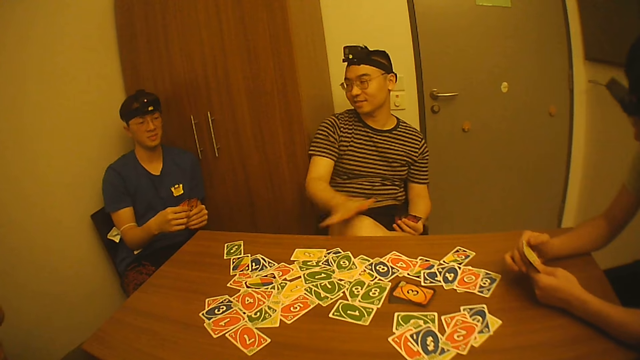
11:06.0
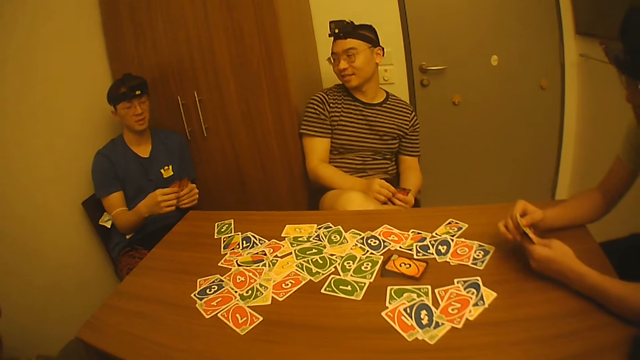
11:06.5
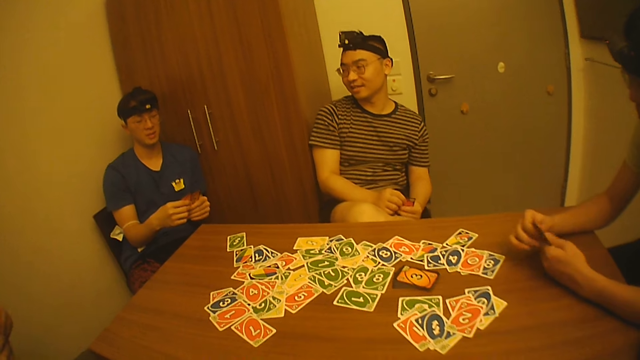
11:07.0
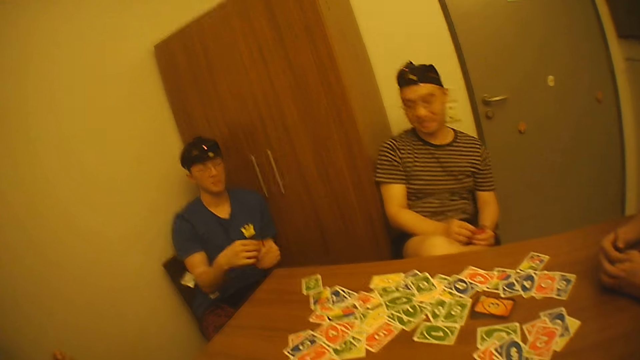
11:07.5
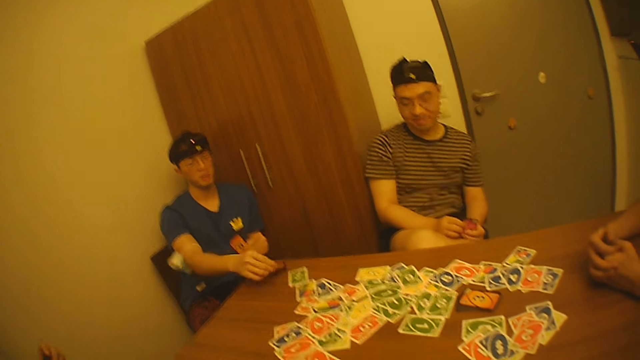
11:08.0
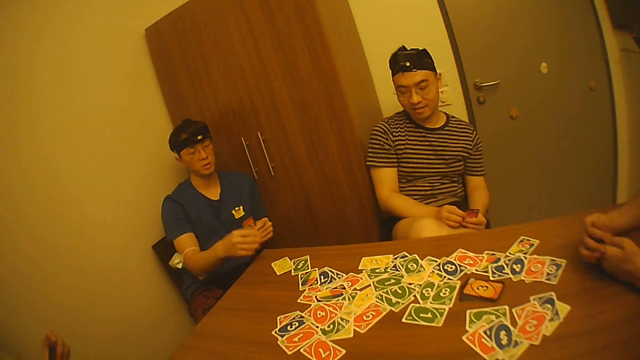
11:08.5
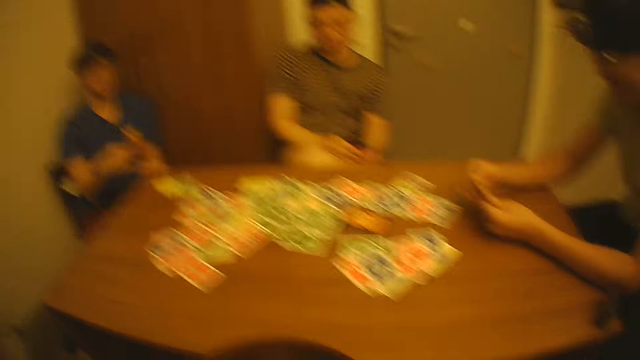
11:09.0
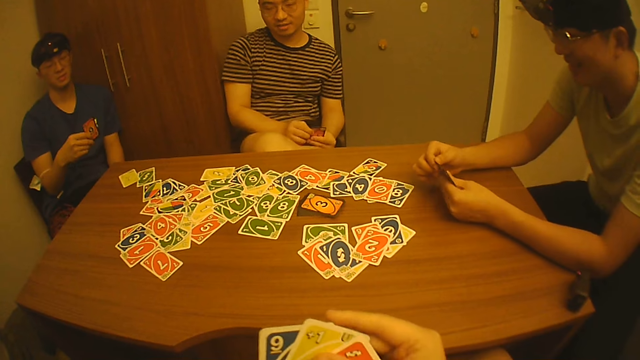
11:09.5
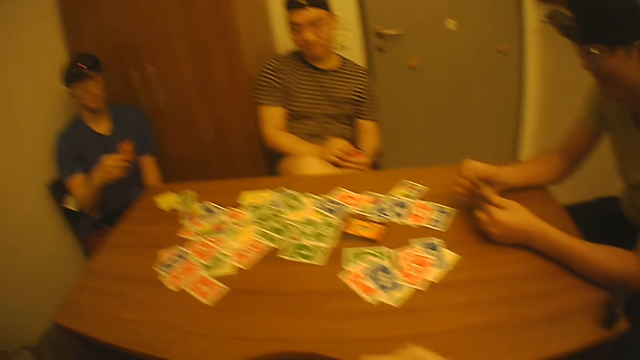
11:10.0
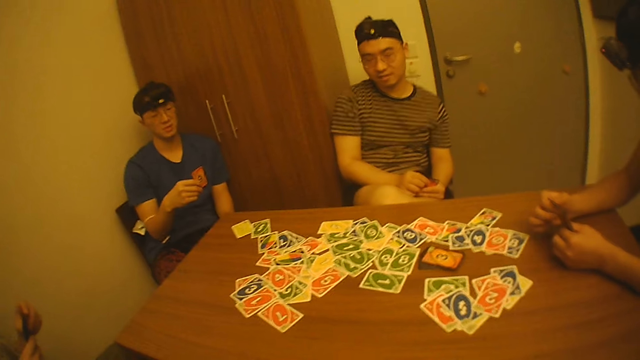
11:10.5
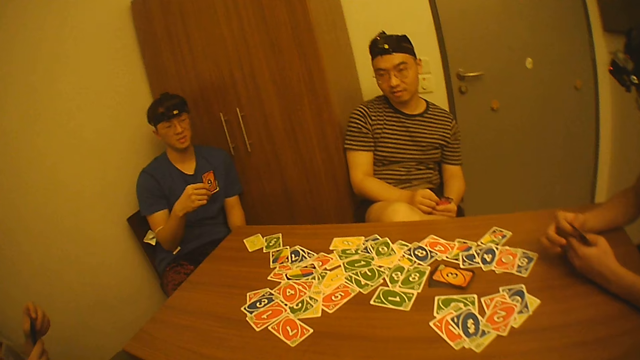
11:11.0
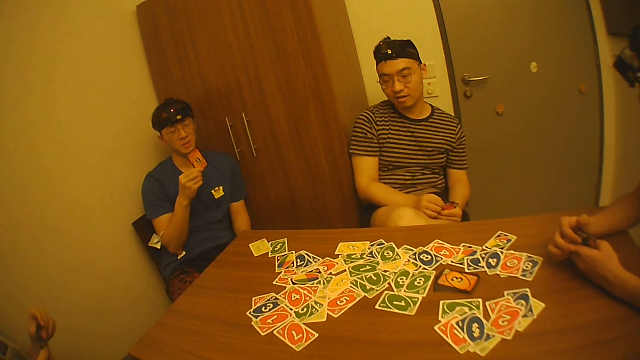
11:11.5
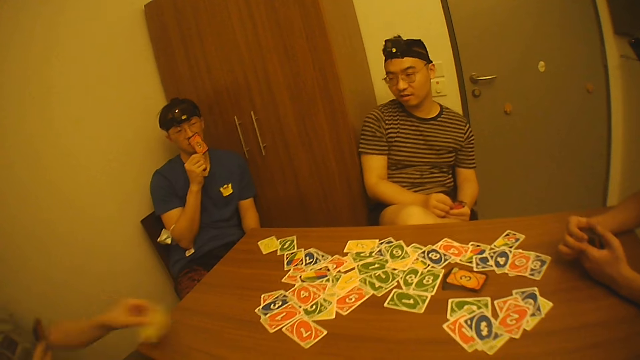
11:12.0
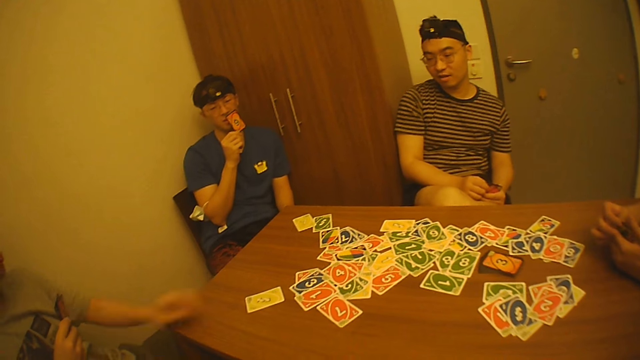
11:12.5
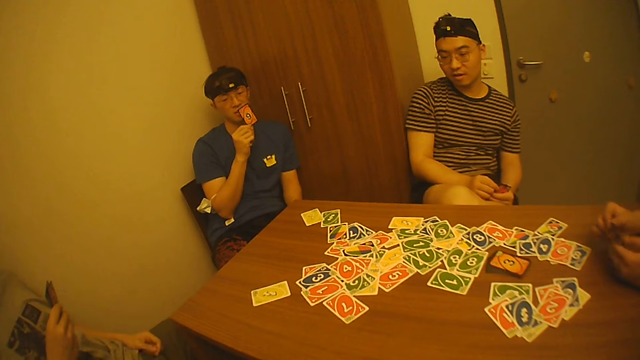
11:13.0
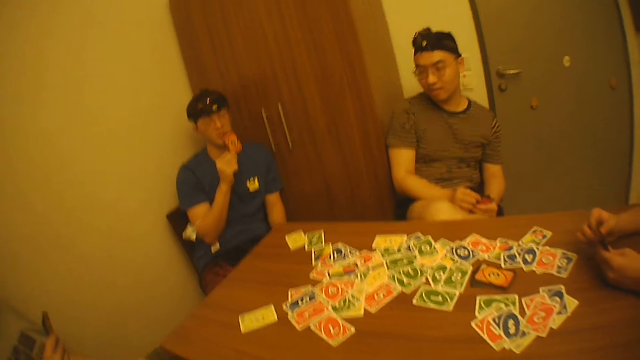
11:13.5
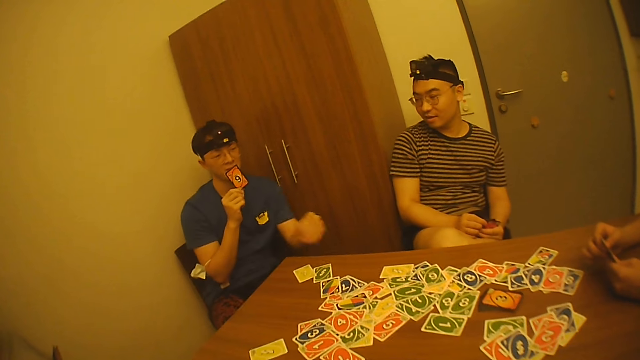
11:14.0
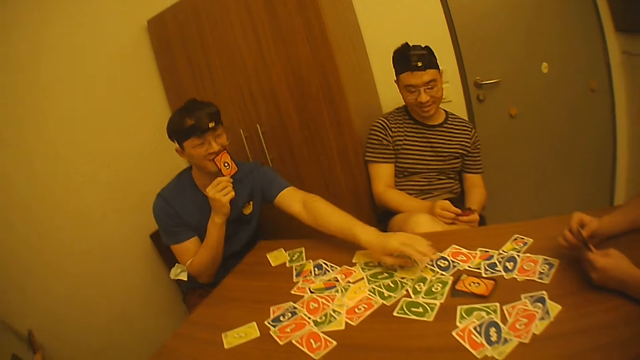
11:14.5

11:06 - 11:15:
A man touches the cards in his left hand with his right hand. Another man picks the card from his left hand with his right hand, drops the card on the table with his right hand and passes the card to his right hand with his left hand. The camera wearer touches the cards in his left hand with his right hand. A third man picks a card from his right hand with his left hand and drops the card on the table with his left hand.

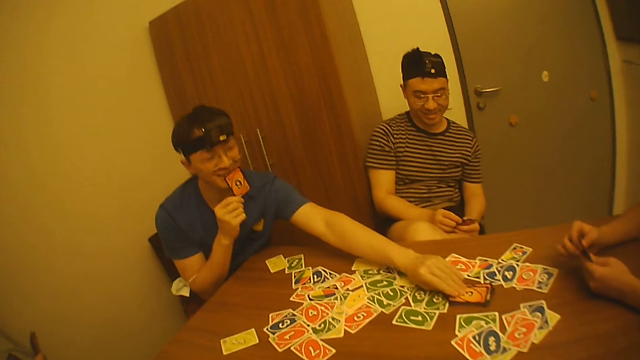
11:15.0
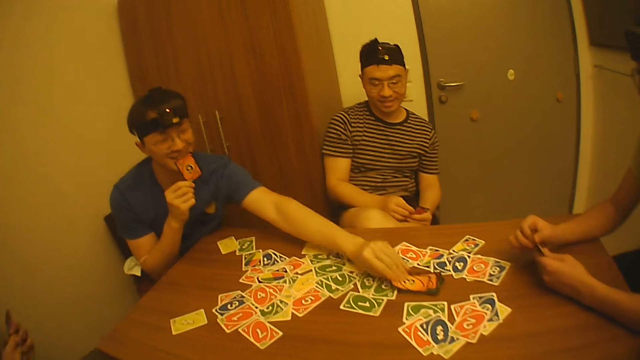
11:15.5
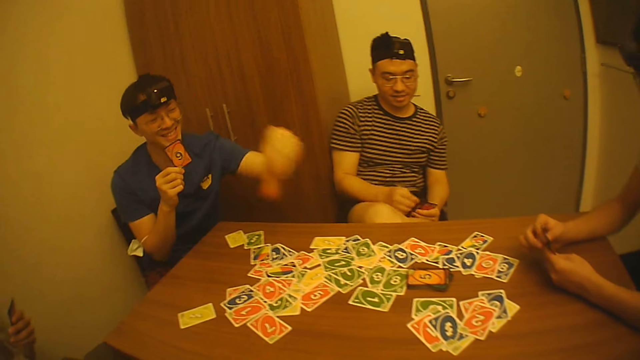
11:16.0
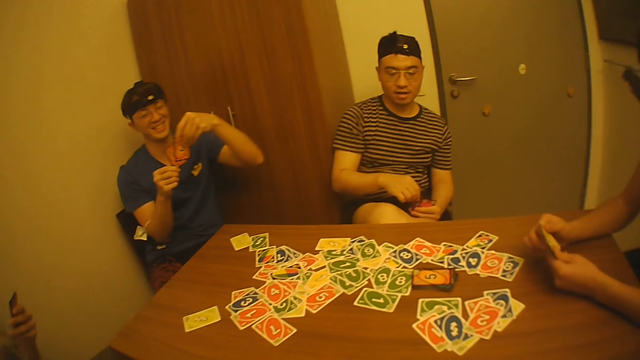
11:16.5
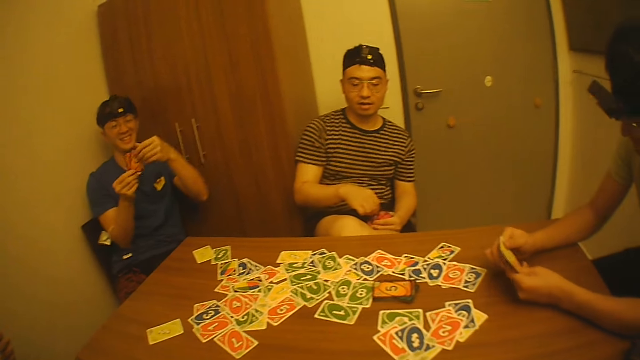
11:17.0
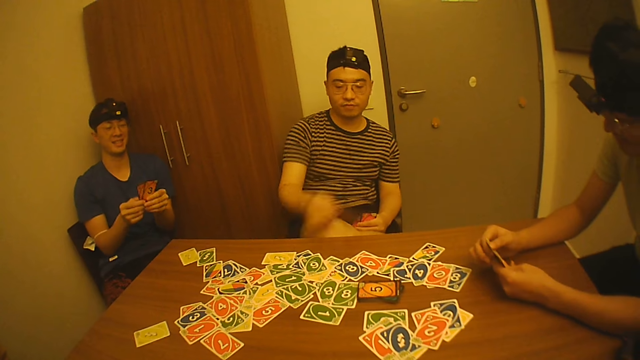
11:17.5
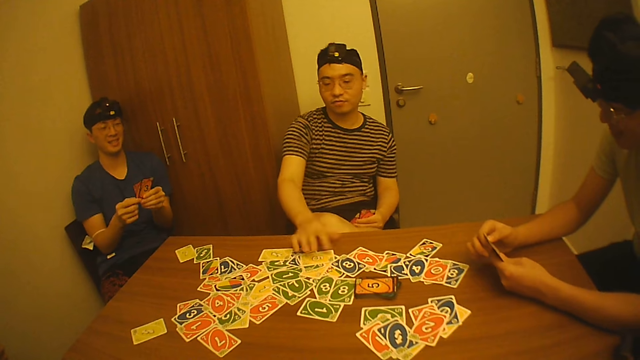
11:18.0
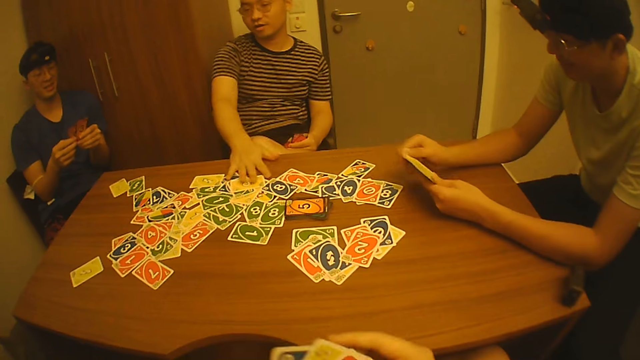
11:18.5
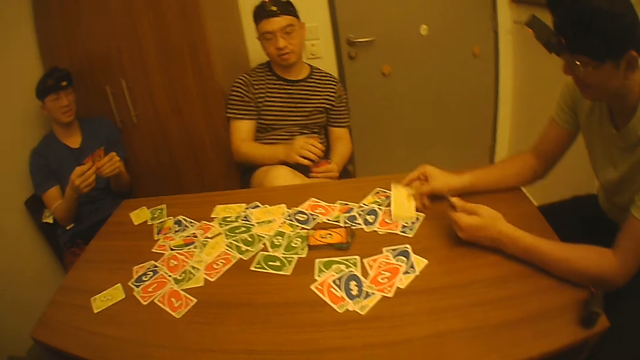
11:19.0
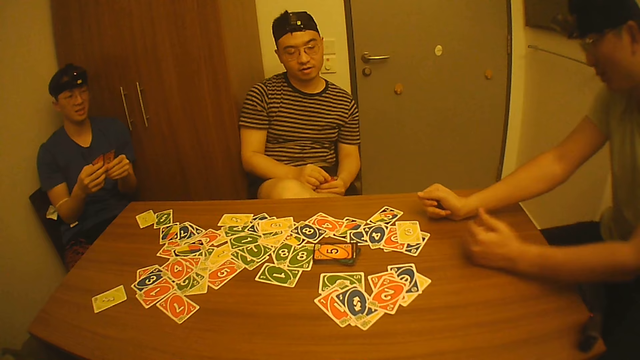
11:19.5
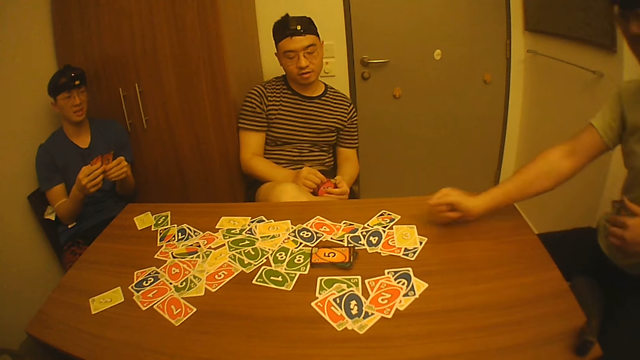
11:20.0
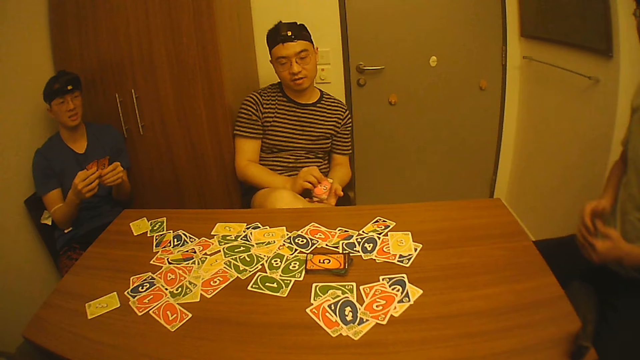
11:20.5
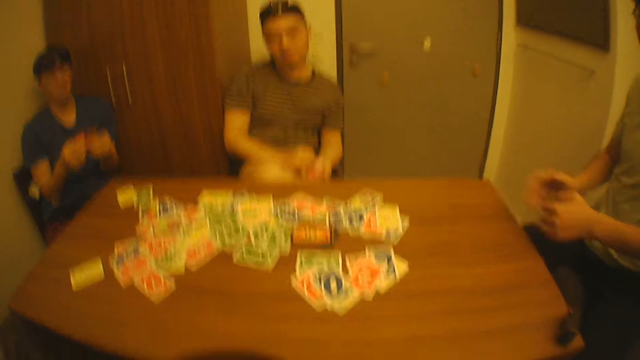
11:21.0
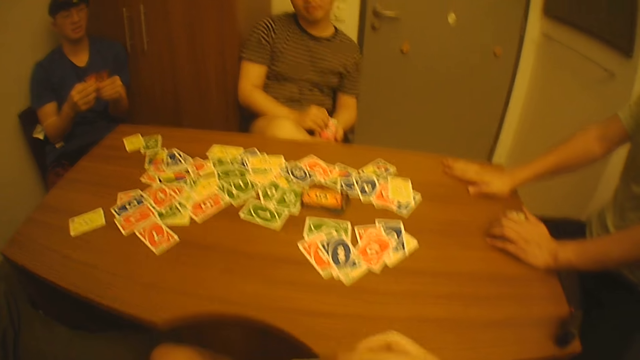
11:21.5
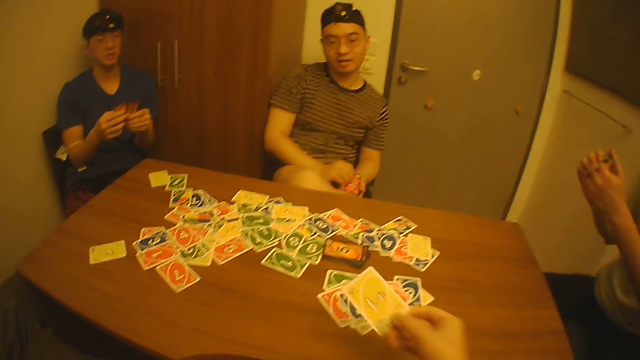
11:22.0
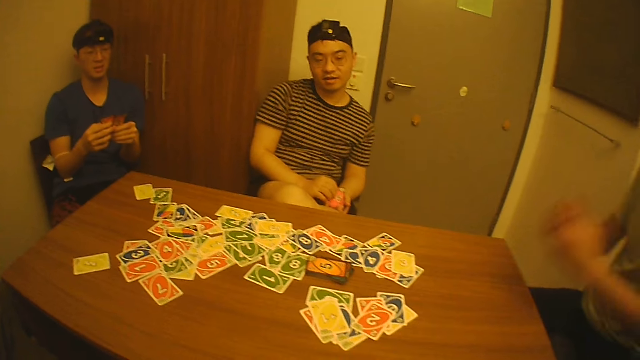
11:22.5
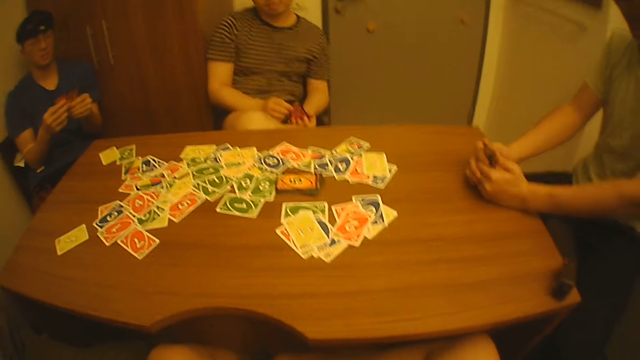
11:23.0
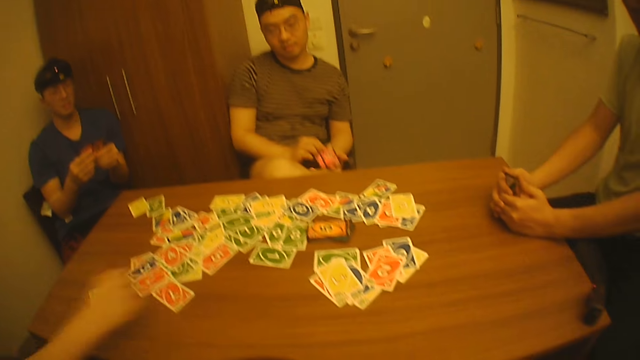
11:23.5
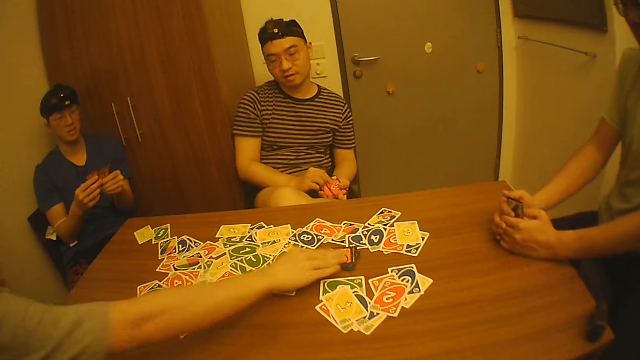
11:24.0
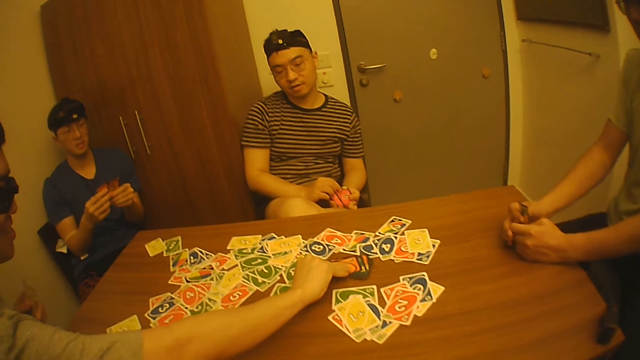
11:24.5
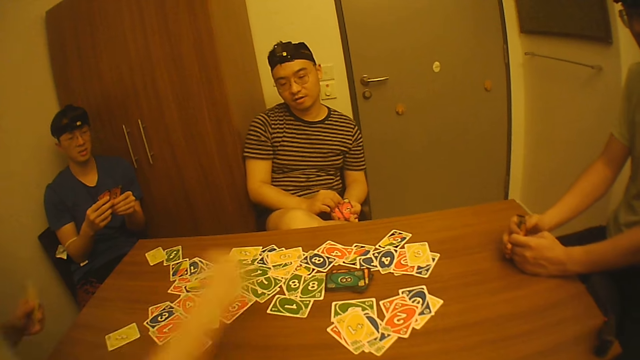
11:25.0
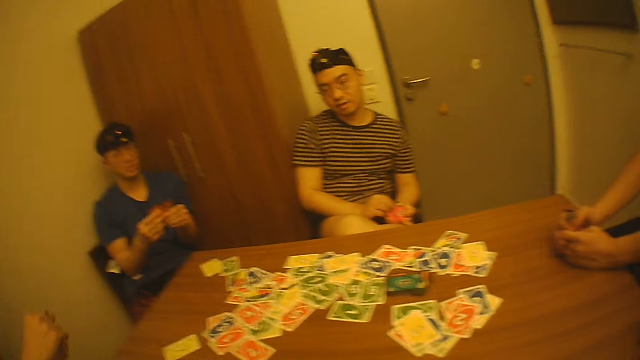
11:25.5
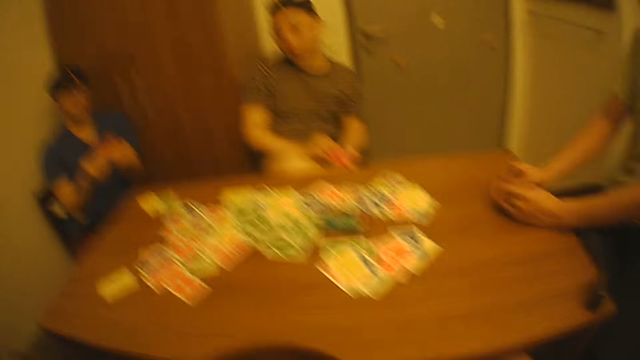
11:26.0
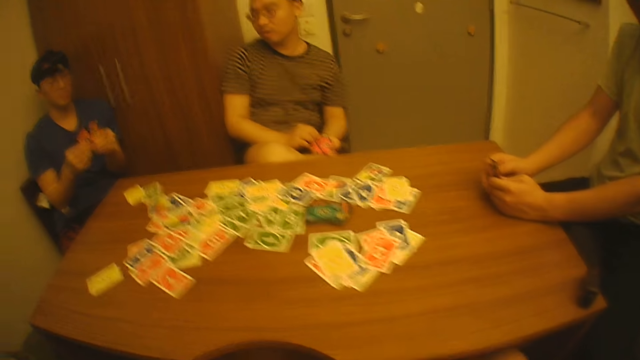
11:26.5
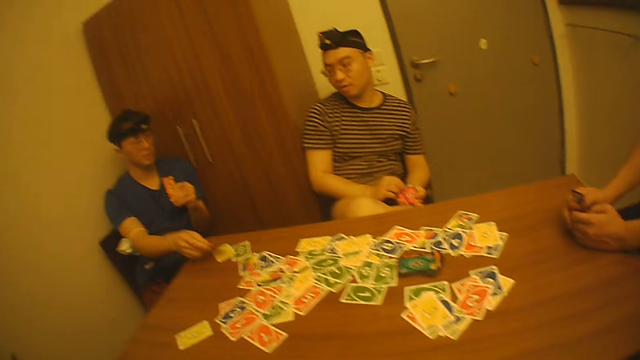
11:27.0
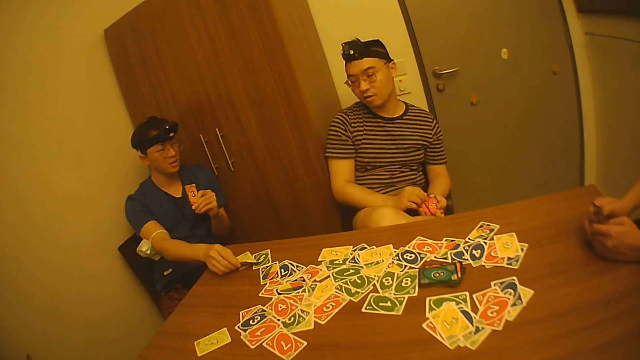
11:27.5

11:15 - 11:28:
A man picks a card from the table with his left hand. Another man passes the cards to his left hand with his right hand. The first man holds the cards with both hands. A third man picks the card from his left hand with his right hand and drops the card on the table with his right hand. A fourth man picks the card from his left hand with his right hand. The camera wearer touches the cards in his left hand with his right hand. The fourth man drops the card on the table with his right hand. The third man touches the cards in his left hand with his right hand. The fourth man touches the cards in his left hand with his right hand. The camera wearer picks the card from his left hand with his right hand and drops the card on the table with his right hand. The second man picks a card from the table with his right hand. The first man drops the card on the table with his right hand.
